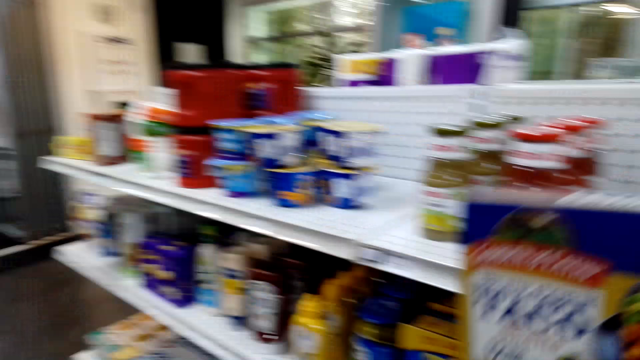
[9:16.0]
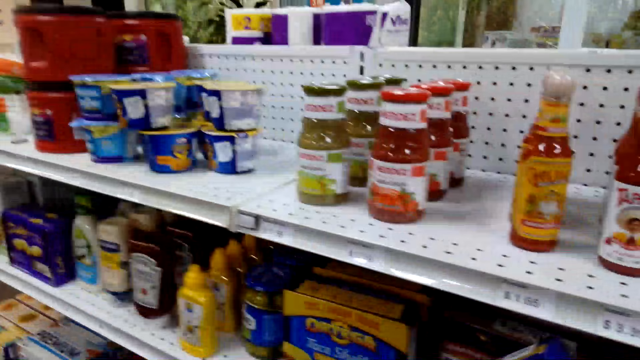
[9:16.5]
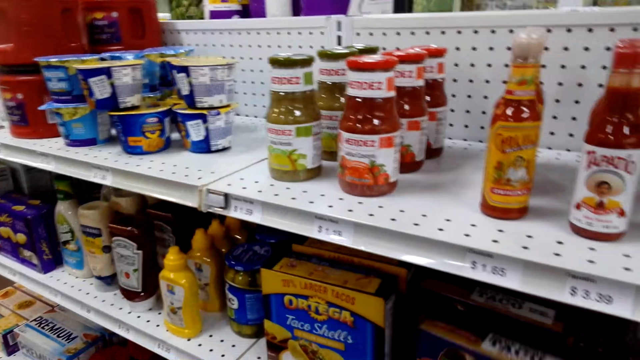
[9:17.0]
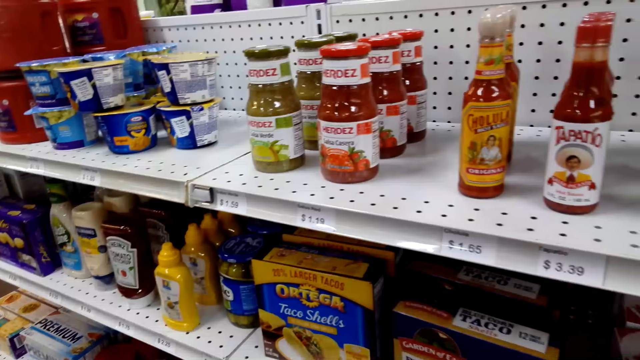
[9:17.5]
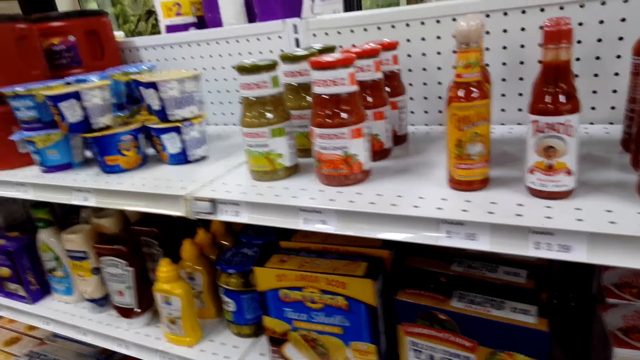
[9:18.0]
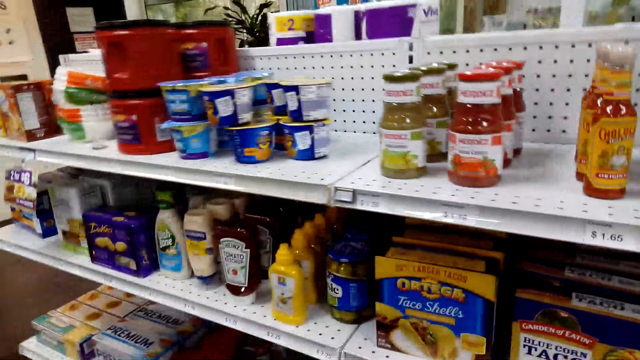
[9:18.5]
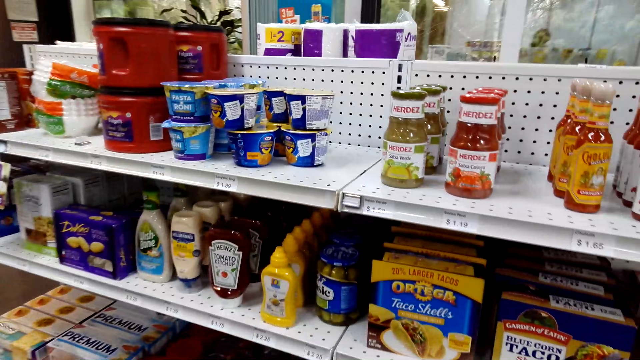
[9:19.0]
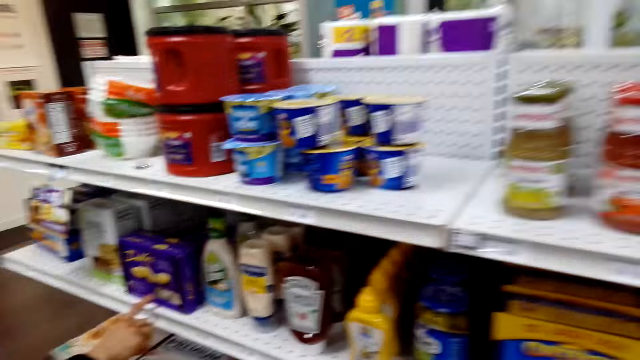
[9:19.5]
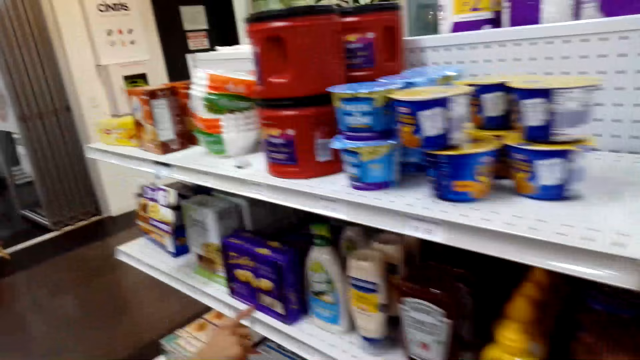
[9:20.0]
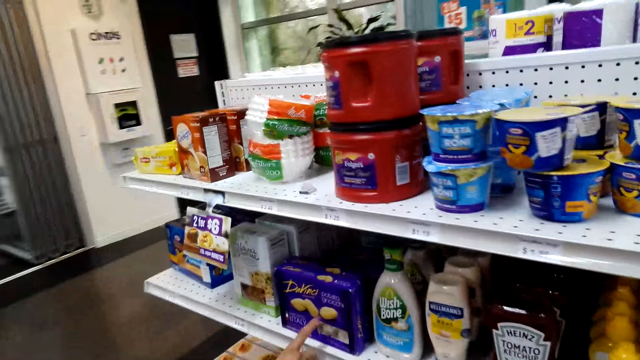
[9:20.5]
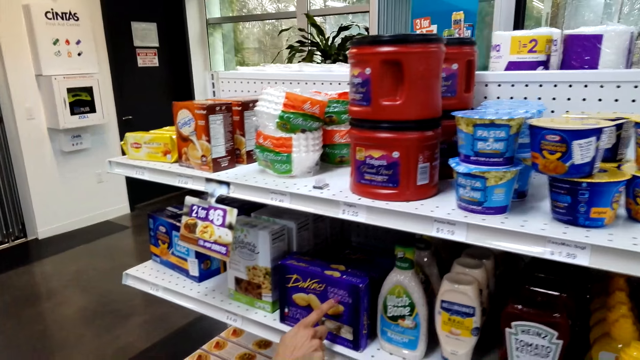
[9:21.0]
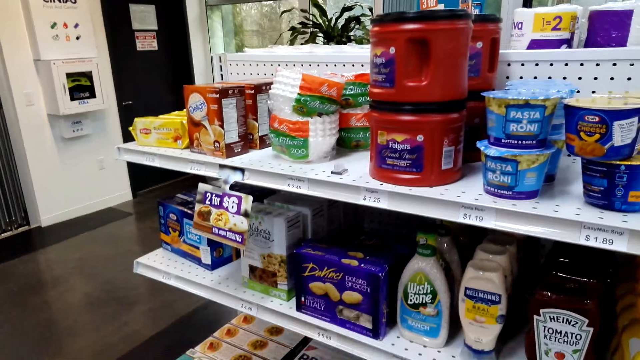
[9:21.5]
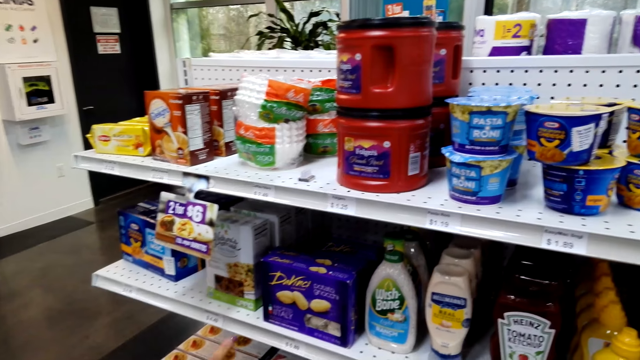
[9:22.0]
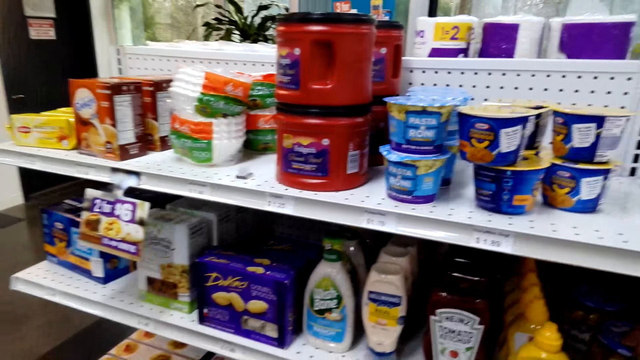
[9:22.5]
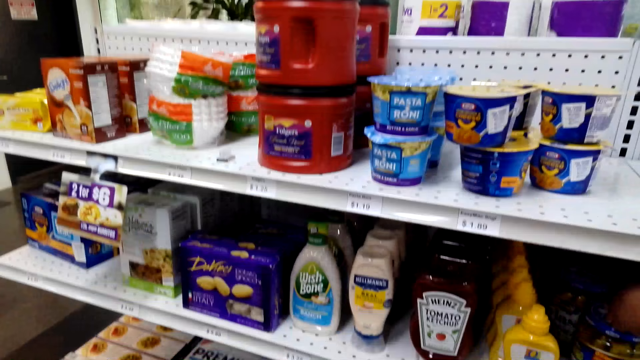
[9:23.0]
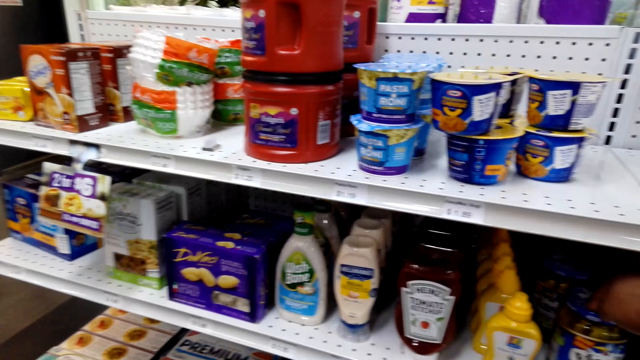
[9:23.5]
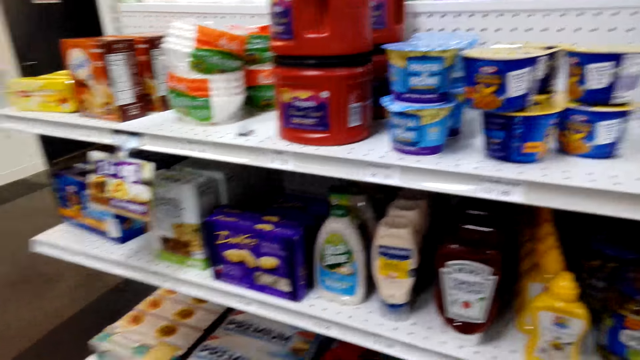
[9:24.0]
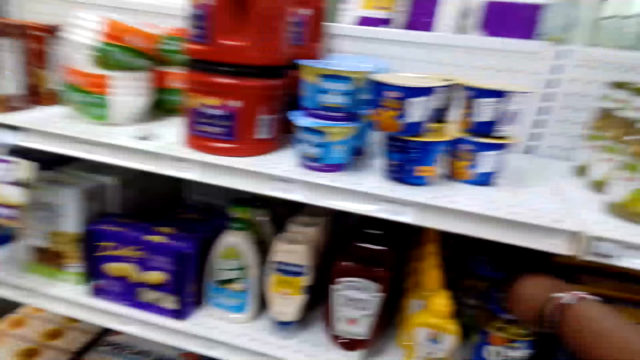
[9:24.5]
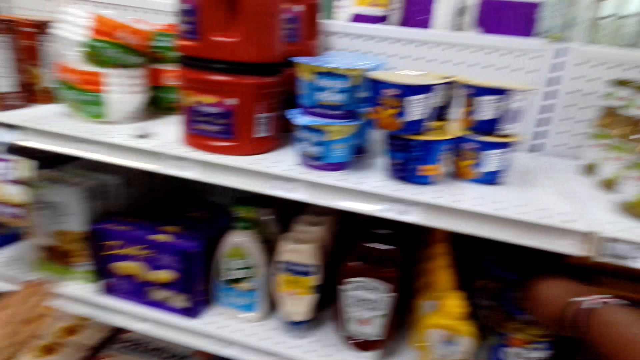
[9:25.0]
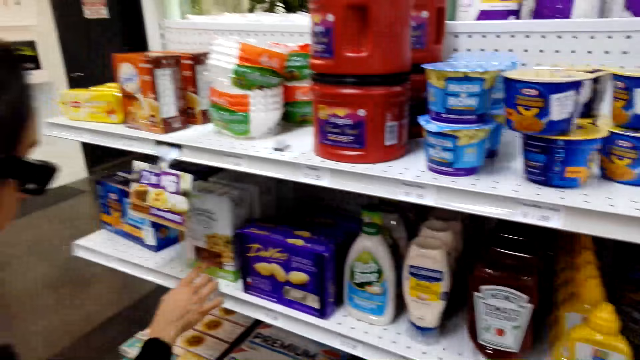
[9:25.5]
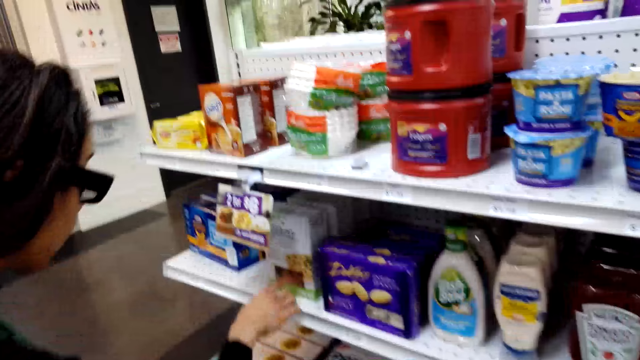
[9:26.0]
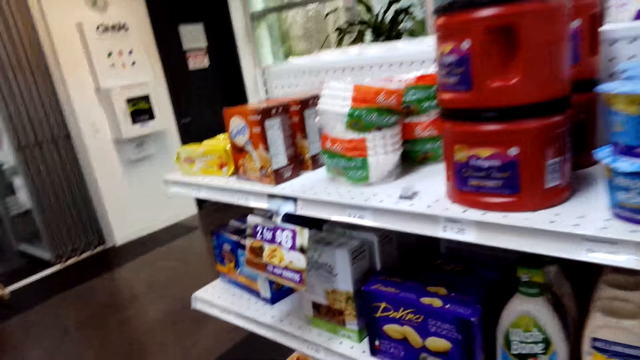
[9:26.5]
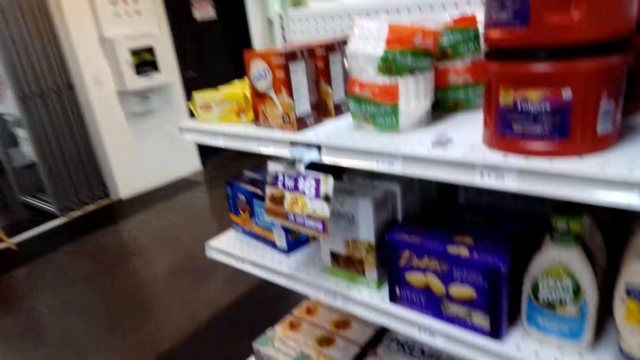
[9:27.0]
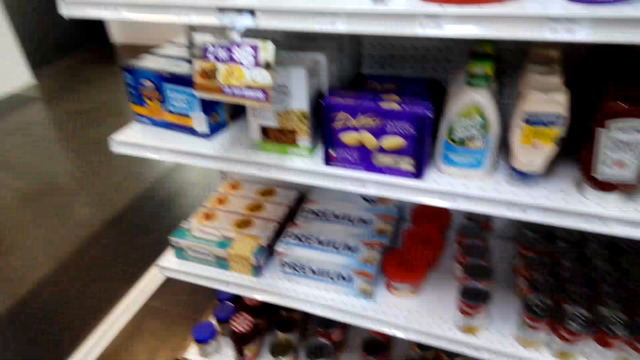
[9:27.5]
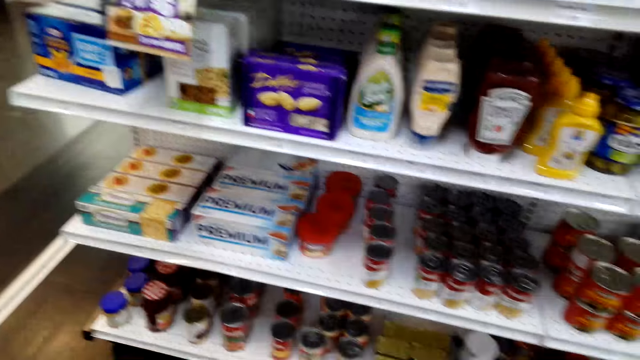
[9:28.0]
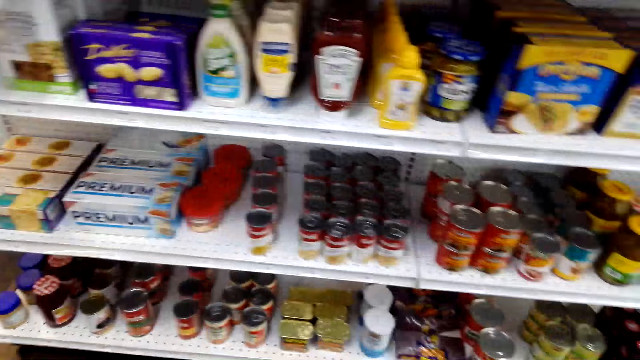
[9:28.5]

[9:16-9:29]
The camera wearer places a pack of Taco corn back on the shelf. A lady points at a pack of potato gnocchi or a box of potato chips on the shelf. The camera wearer holds a container of something on the shelf. They point. The lady points at the box with whole wheat biscuits on the shelf.

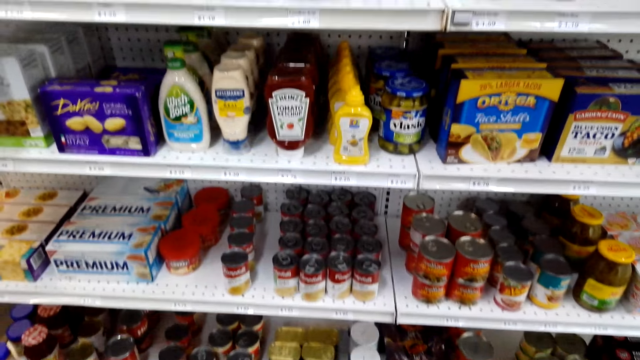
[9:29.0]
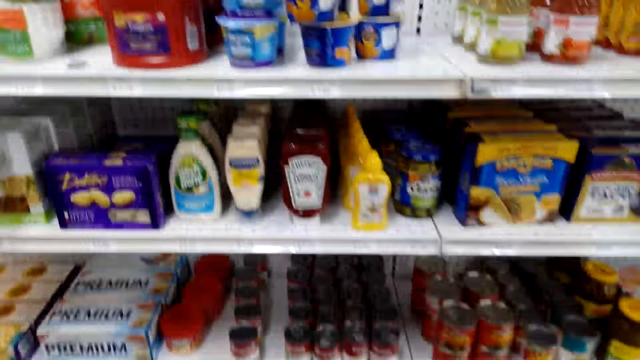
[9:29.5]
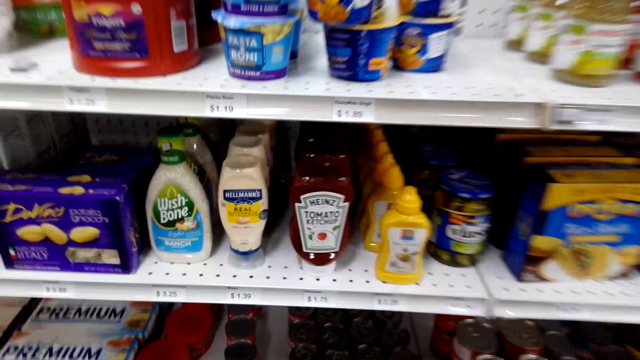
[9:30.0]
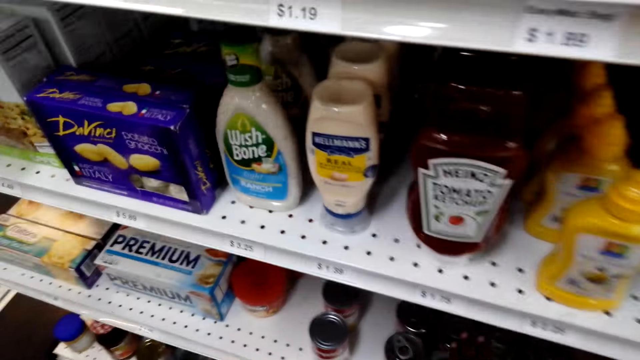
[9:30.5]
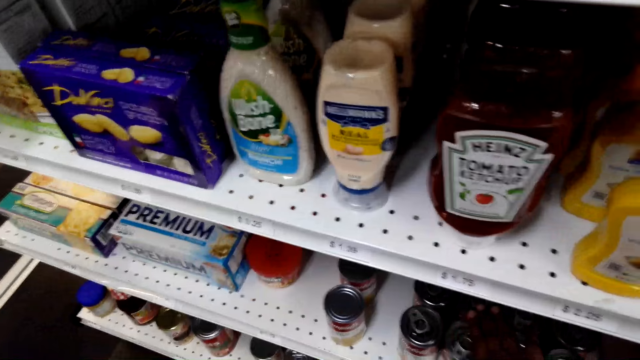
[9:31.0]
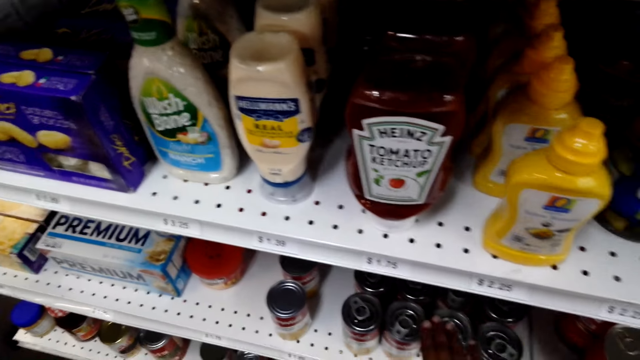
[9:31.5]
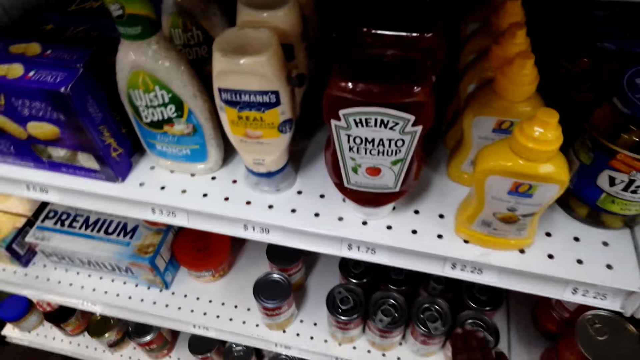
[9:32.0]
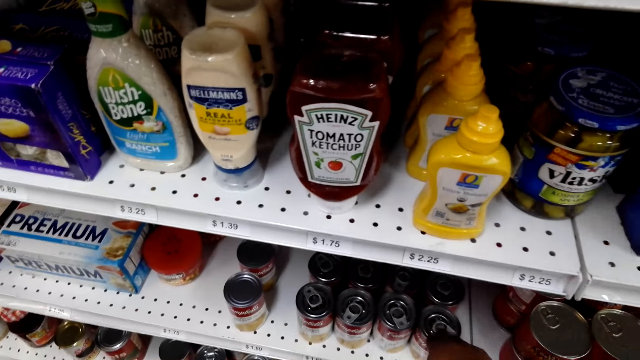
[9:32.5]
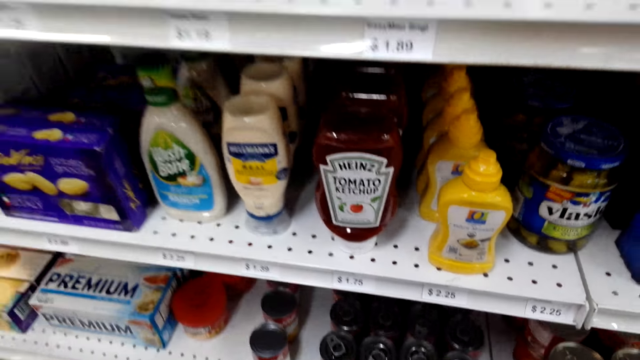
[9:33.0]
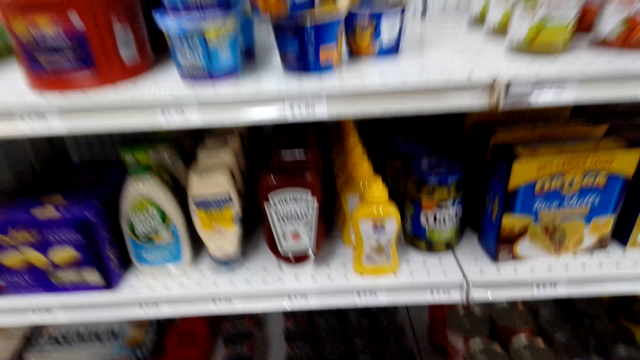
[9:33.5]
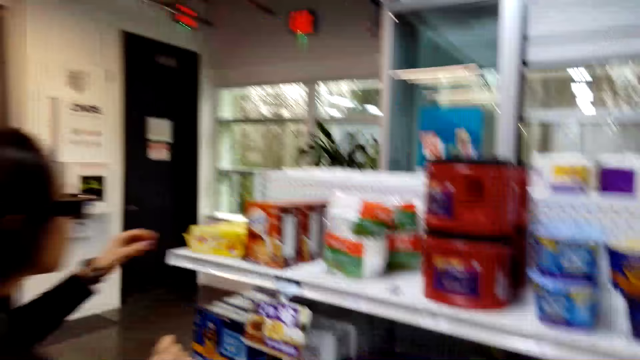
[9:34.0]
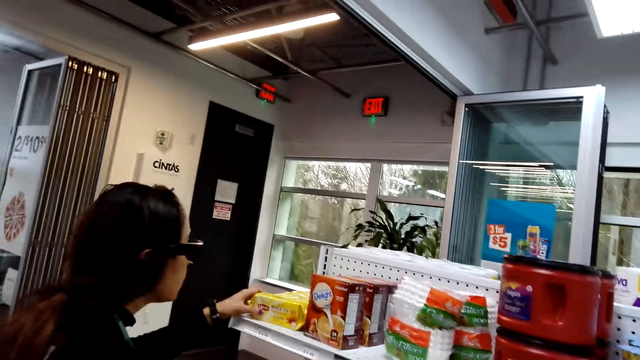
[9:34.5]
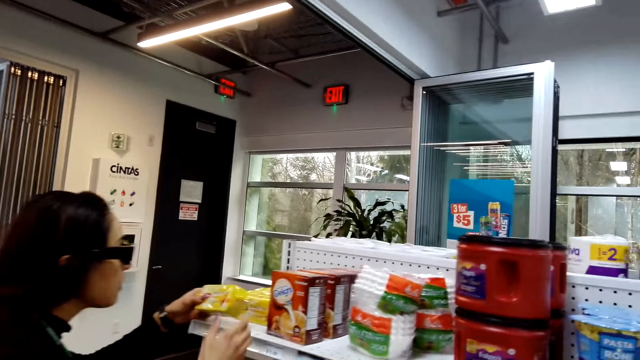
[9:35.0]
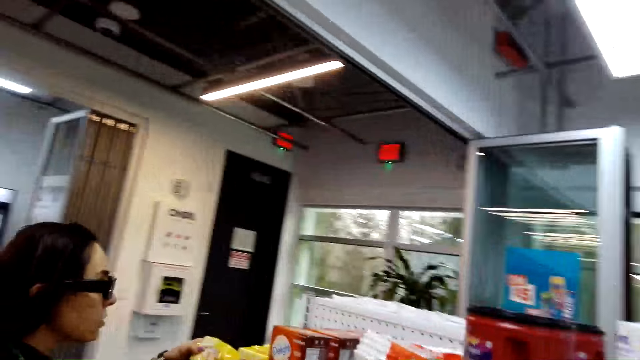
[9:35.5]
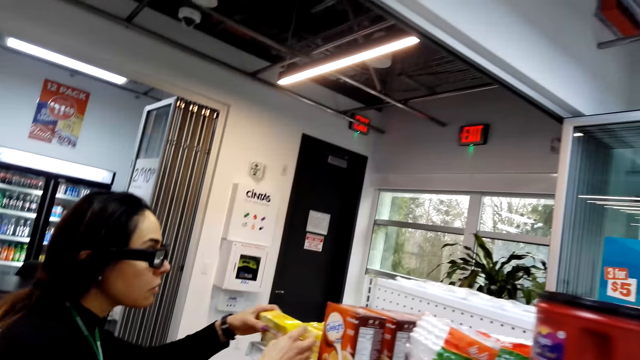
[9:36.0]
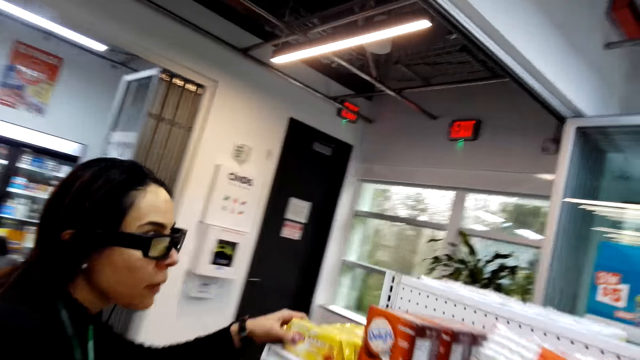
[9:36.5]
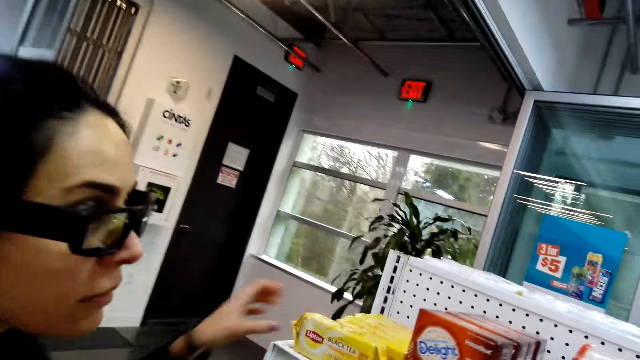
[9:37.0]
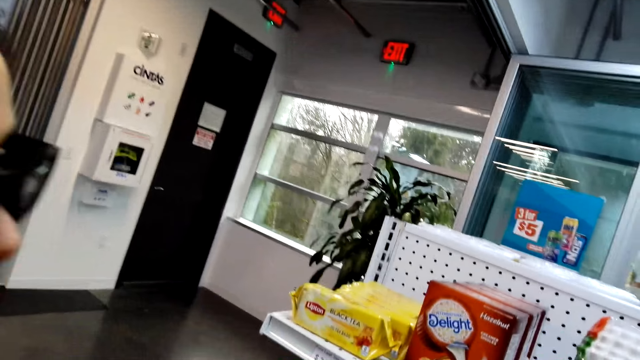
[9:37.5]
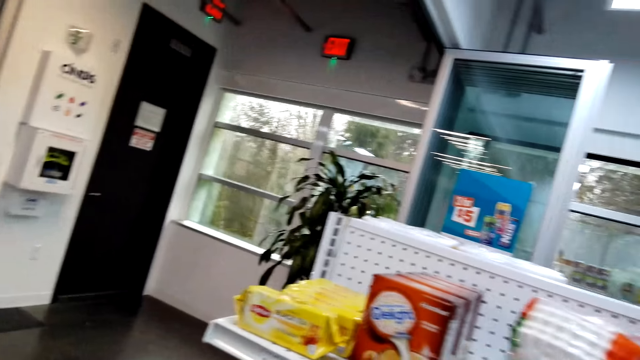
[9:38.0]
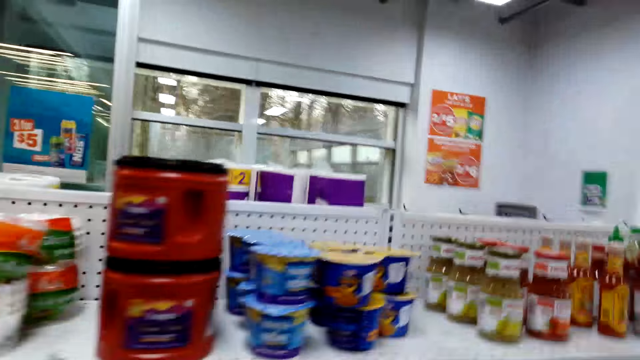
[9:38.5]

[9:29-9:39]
The camera wearer touches the chicken soup can on the shelf. A lady takes the biscuits on the top shelf. She holds the pack with both hands and puts the biscuits back on the top shelf.
